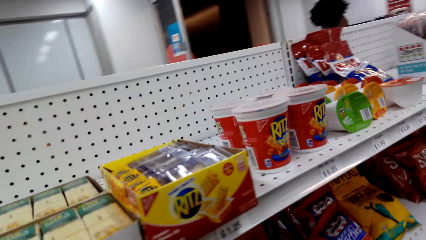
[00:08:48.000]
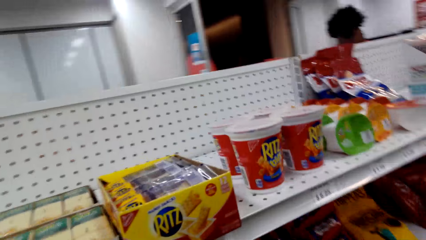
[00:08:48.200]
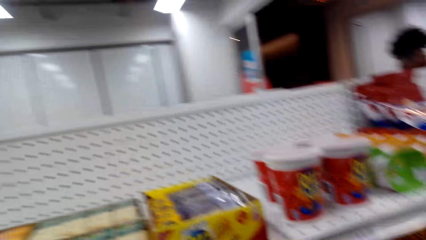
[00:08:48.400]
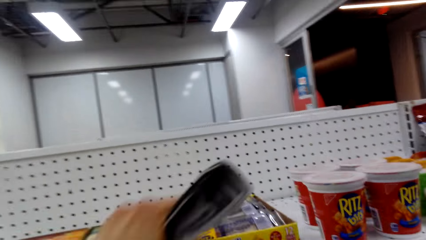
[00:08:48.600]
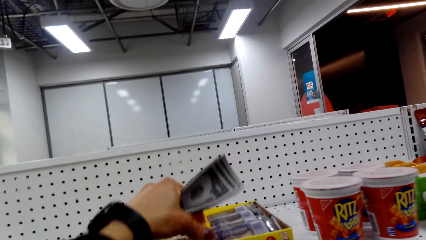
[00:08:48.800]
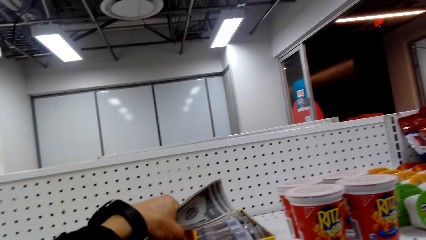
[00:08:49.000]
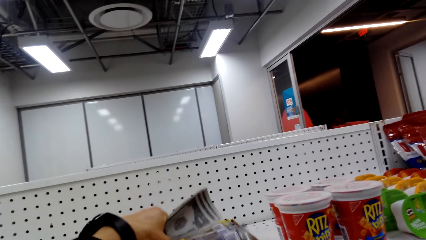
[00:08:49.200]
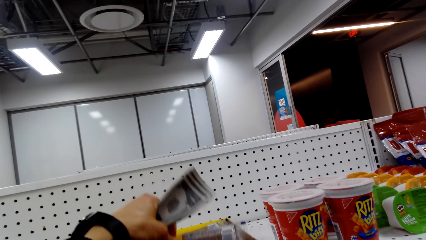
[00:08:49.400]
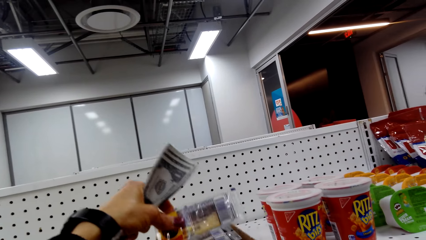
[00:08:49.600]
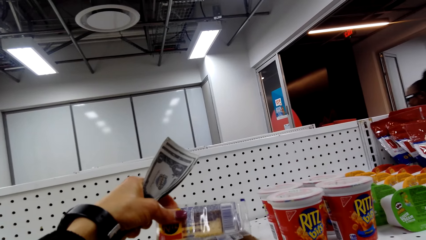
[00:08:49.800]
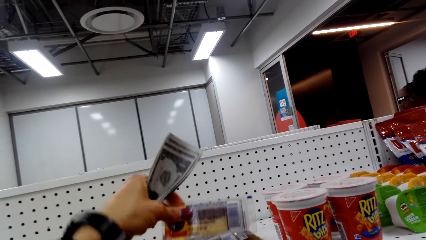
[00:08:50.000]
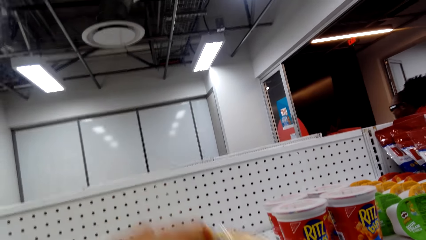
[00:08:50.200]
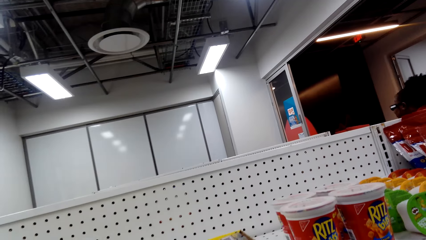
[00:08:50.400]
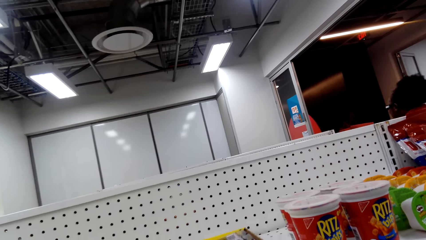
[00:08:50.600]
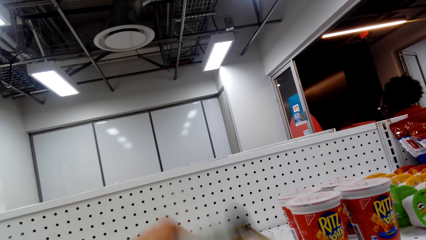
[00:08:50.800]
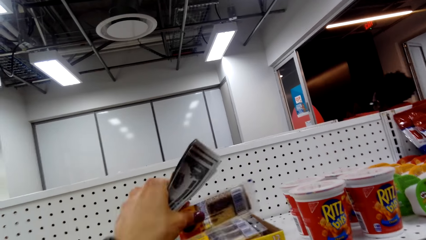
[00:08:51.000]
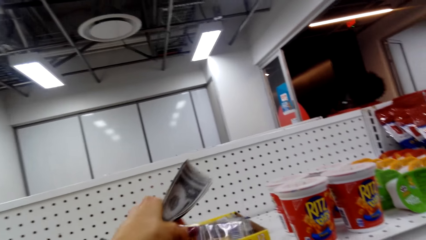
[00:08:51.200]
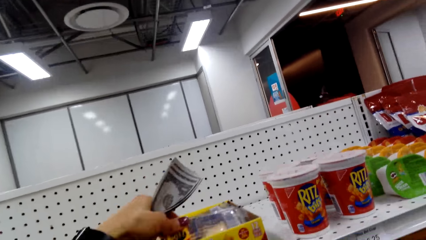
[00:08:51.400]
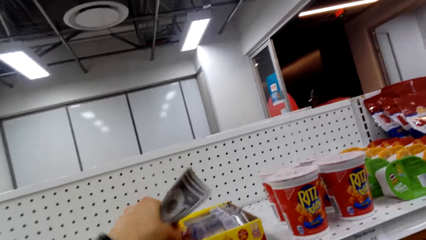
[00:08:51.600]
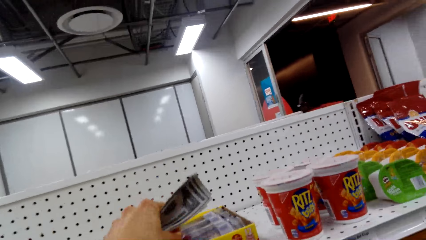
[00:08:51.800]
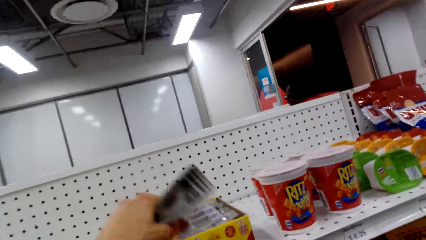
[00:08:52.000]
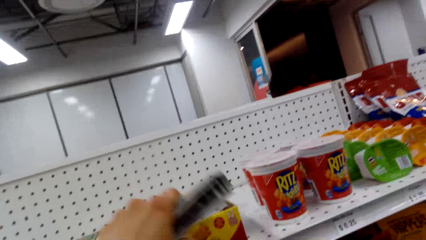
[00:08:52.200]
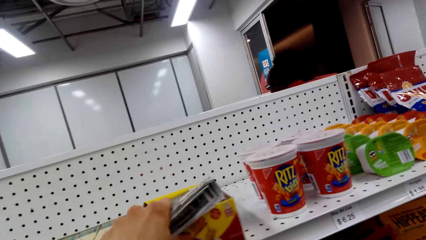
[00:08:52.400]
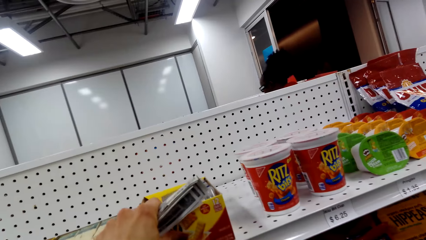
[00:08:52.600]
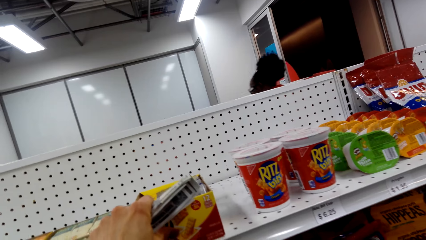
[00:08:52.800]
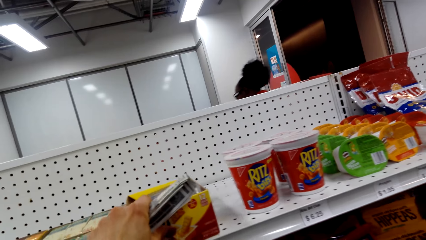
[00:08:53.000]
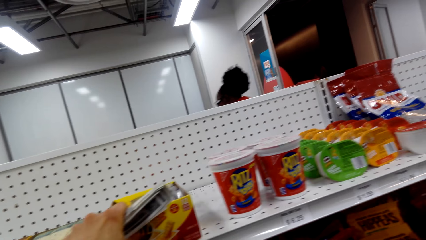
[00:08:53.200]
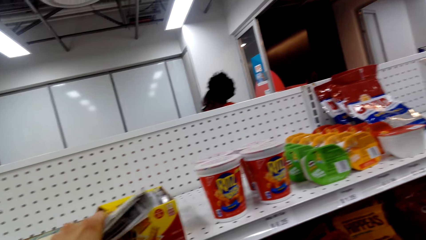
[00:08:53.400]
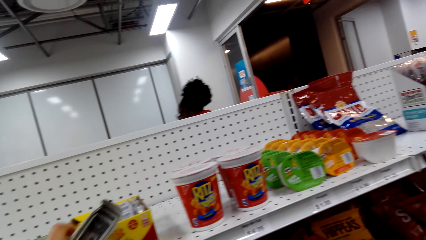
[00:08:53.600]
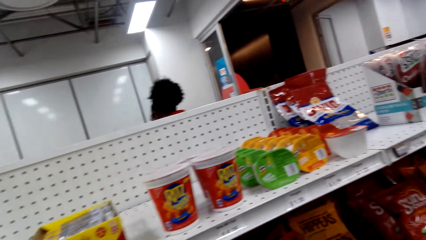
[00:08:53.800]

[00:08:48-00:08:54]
The camera wearer walks. They lift an object from the box. They return the object from the box.

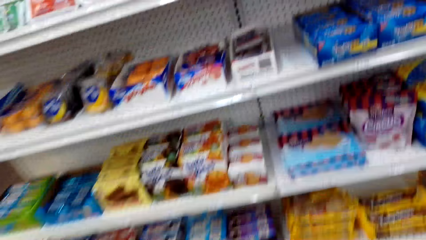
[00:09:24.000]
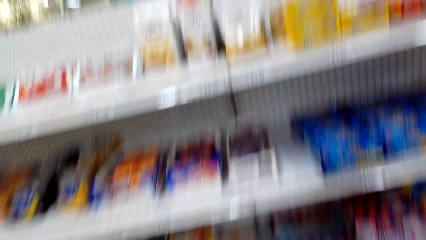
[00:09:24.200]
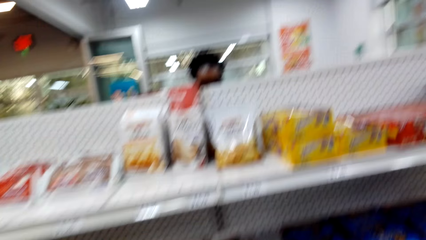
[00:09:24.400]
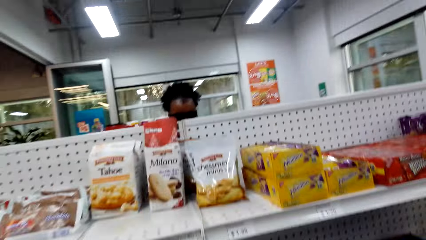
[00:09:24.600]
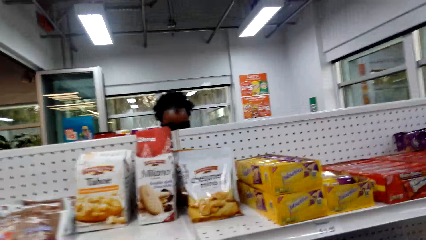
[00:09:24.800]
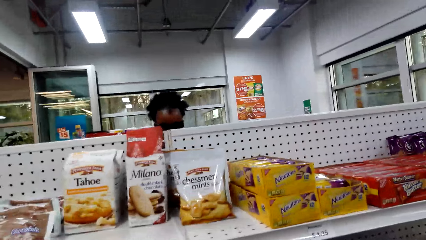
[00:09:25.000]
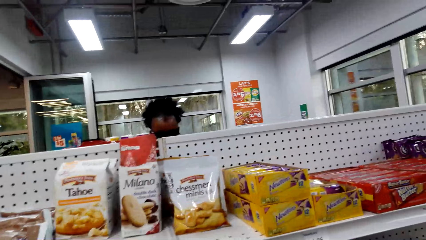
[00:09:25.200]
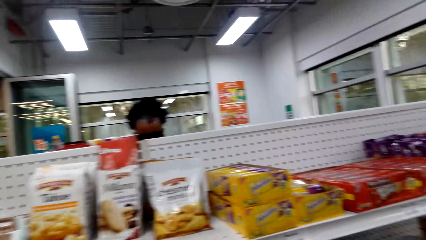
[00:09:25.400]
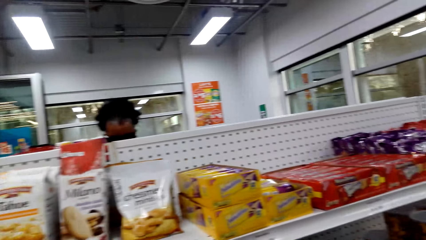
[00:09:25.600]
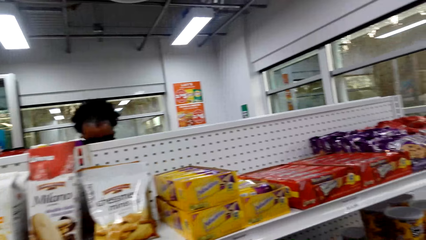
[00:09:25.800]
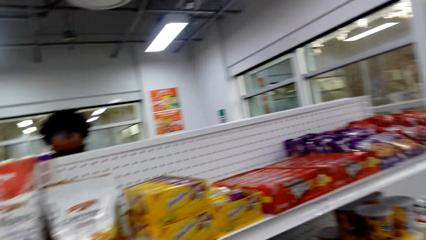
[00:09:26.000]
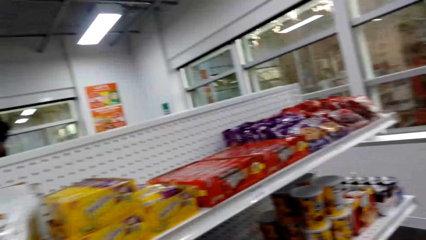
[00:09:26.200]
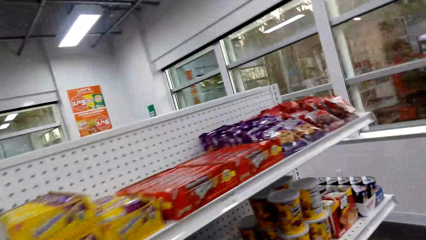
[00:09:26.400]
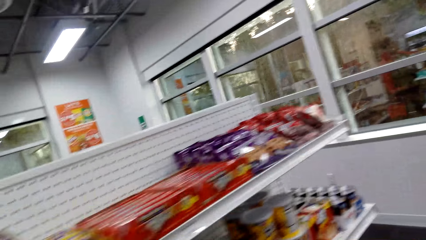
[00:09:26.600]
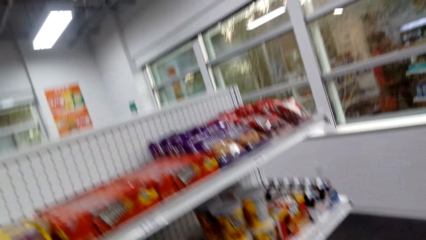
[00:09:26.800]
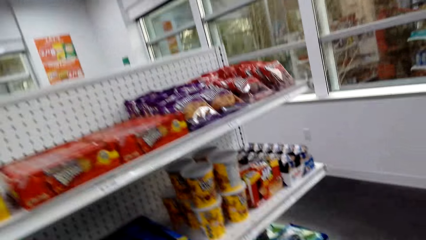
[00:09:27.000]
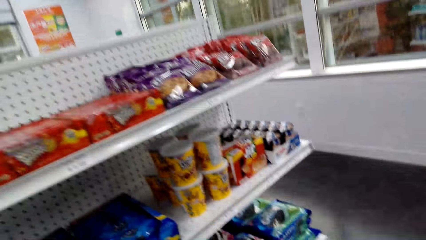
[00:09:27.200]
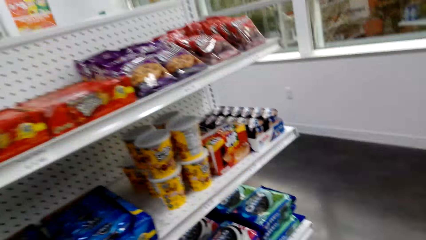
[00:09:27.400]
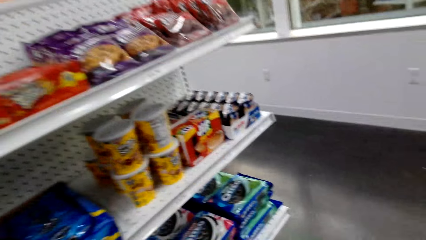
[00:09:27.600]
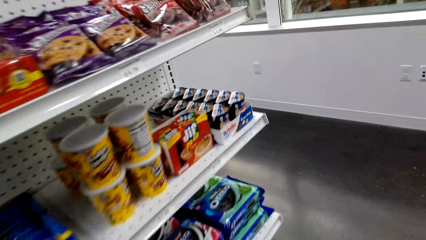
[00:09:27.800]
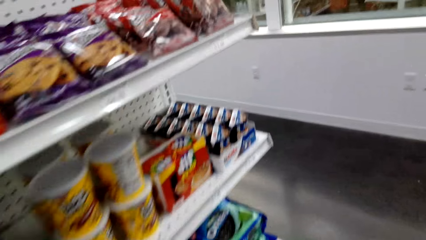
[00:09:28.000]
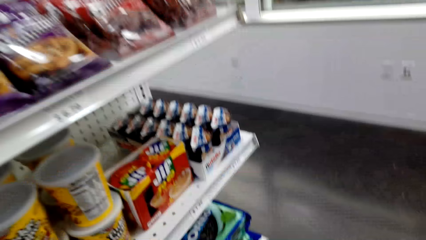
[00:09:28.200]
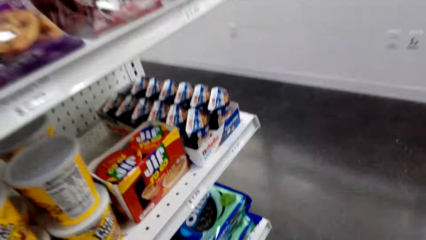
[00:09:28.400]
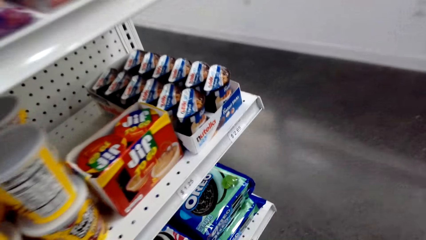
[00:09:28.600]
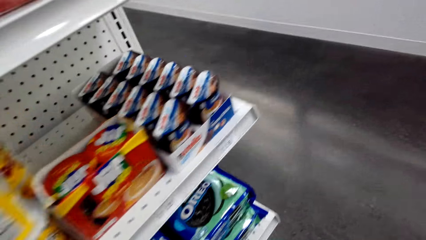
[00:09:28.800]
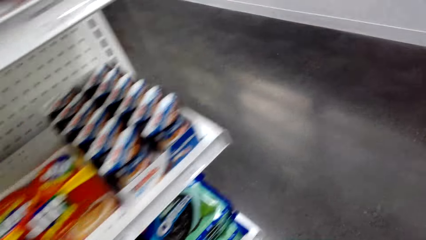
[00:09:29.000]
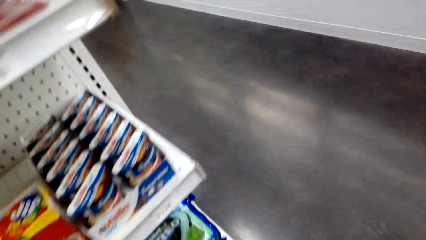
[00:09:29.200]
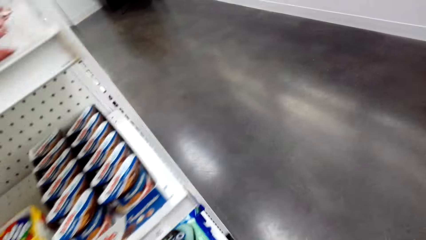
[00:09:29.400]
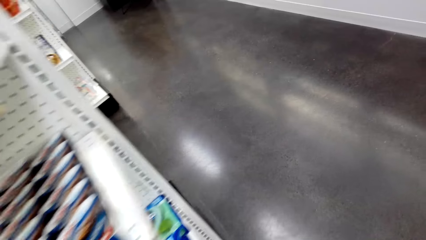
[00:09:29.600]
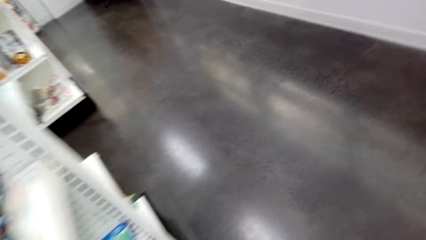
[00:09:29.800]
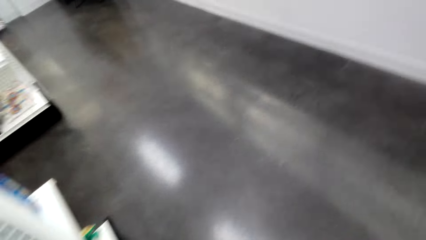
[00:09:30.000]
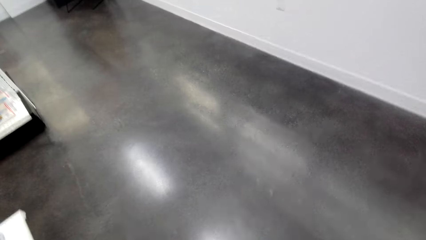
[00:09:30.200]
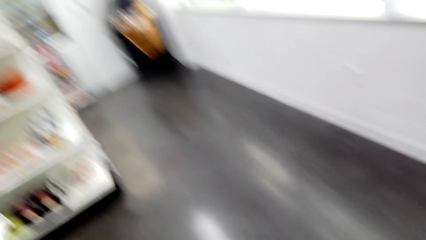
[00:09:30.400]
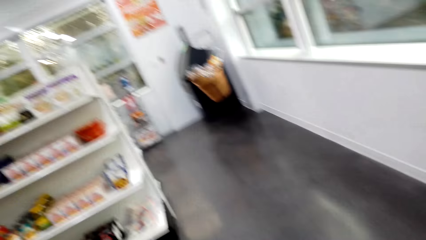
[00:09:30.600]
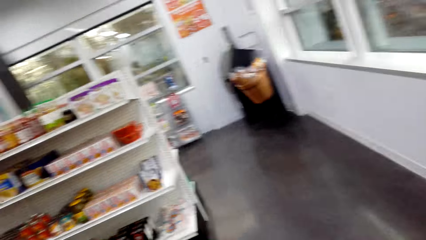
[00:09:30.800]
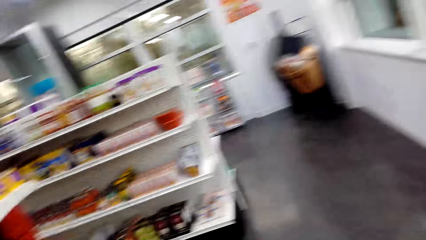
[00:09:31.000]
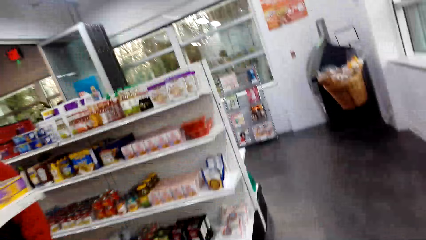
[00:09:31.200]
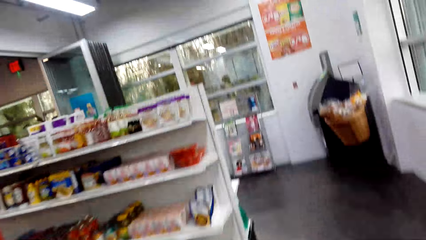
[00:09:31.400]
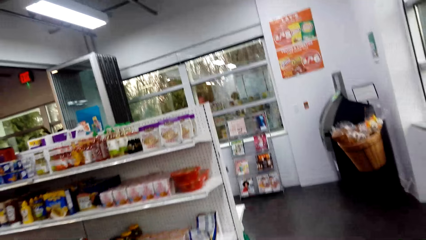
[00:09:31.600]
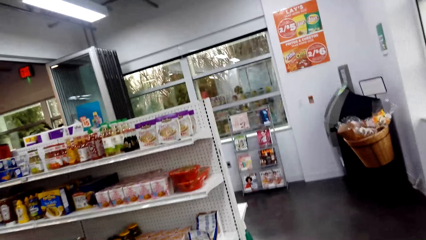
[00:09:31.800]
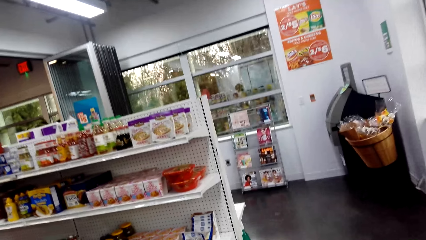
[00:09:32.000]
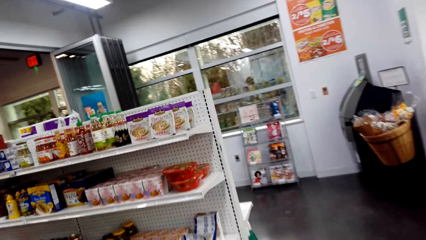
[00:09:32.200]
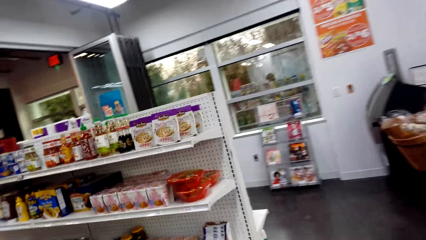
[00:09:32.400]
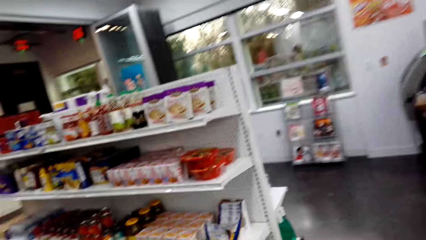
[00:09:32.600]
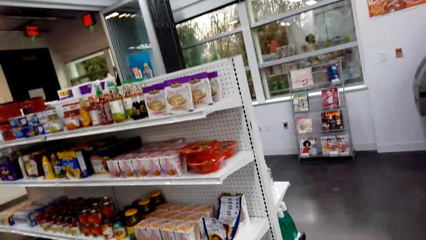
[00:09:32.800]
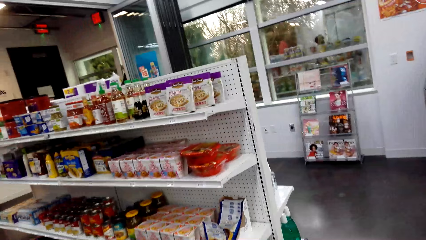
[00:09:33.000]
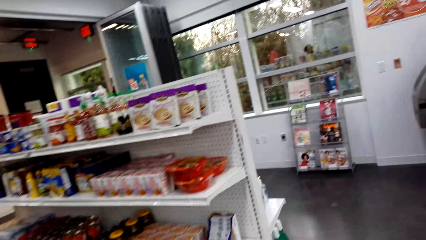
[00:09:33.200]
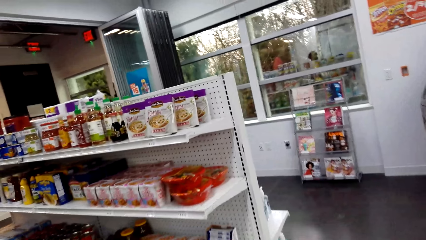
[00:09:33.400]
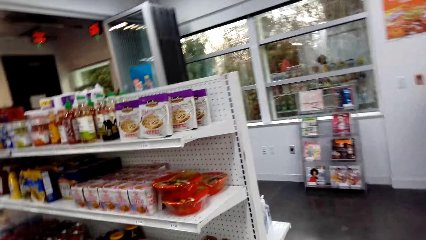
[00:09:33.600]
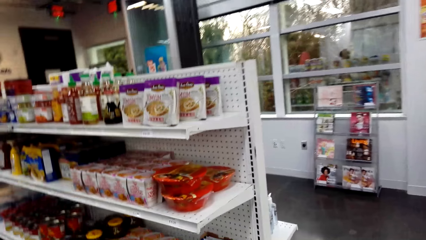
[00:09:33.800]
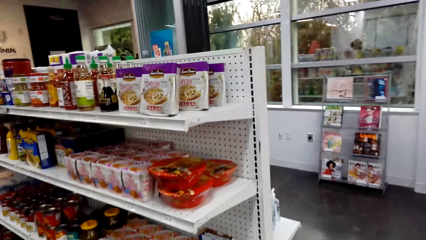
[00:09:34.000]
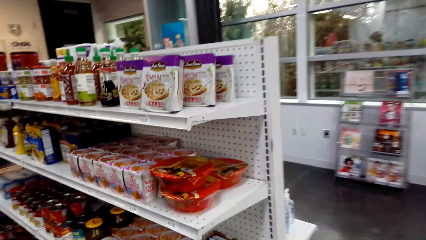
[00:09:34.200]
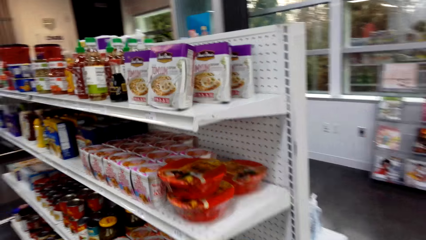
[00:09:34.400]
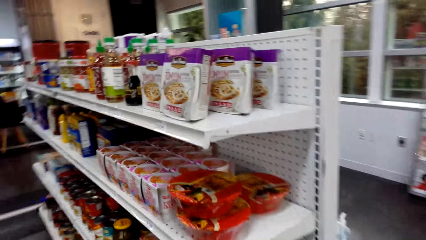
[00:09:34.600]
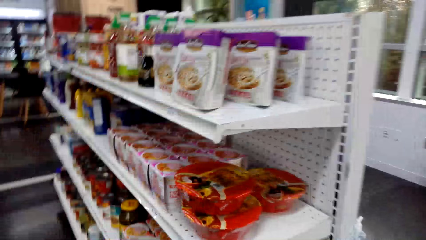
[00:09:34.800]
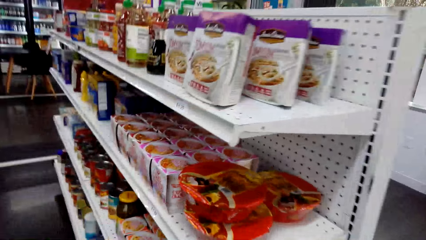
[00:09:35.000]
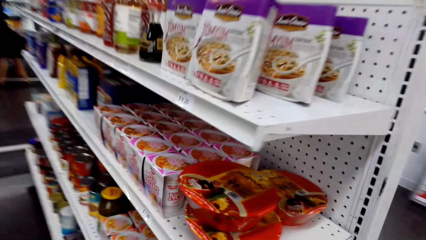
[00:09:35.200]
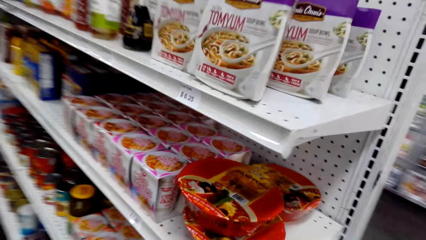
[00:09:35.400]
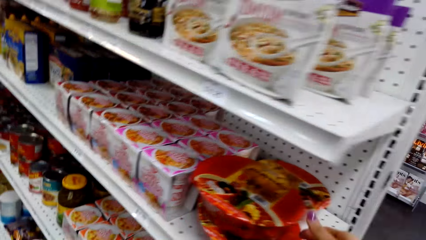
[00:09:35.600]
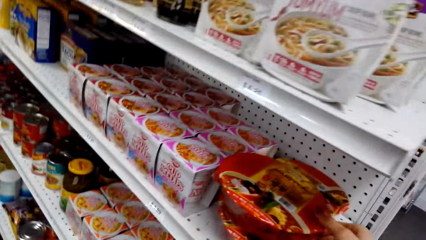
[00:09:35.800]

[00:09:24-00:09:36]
The camera wearer looks at items on the shelf. They walk around.
